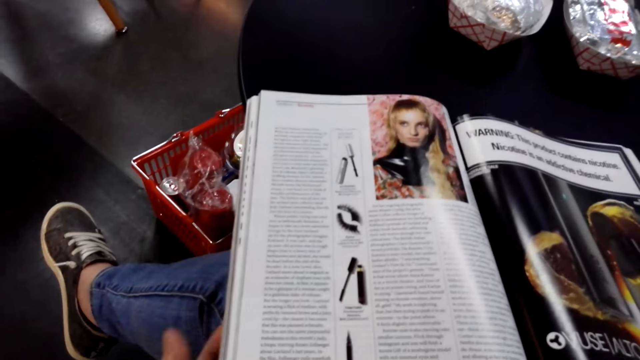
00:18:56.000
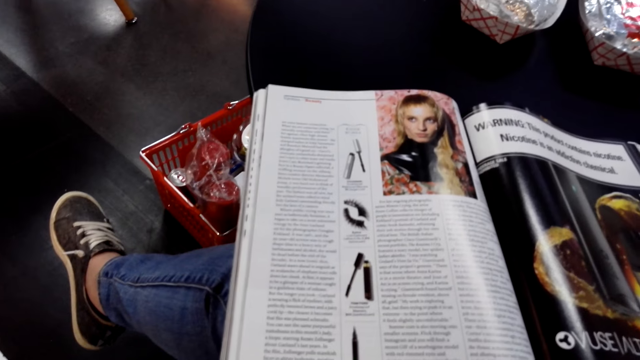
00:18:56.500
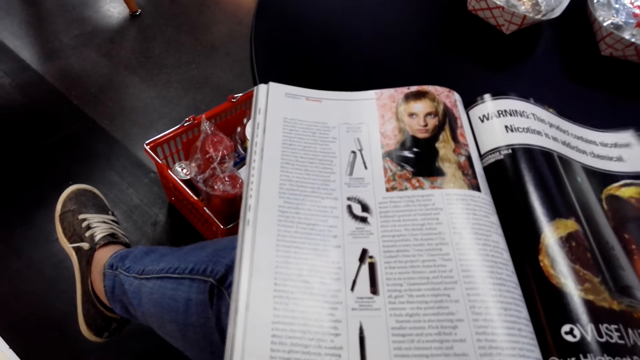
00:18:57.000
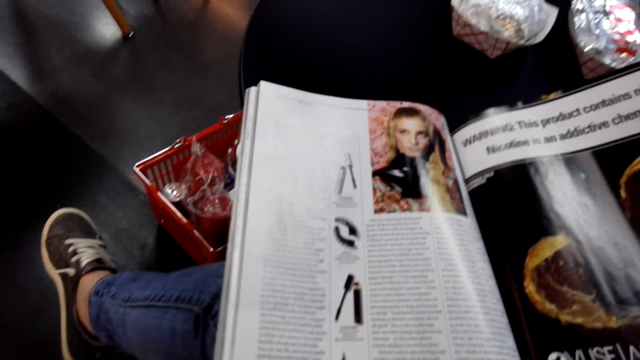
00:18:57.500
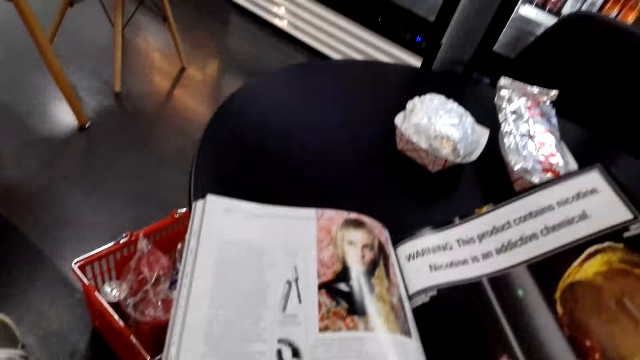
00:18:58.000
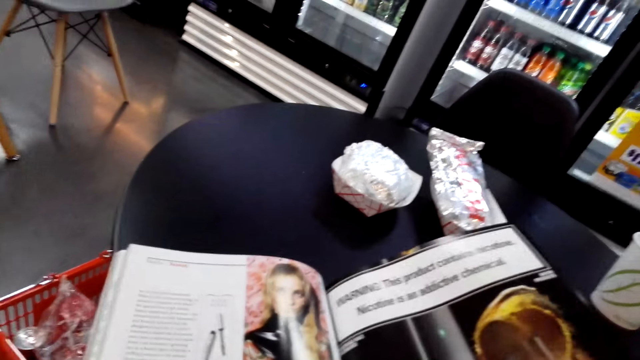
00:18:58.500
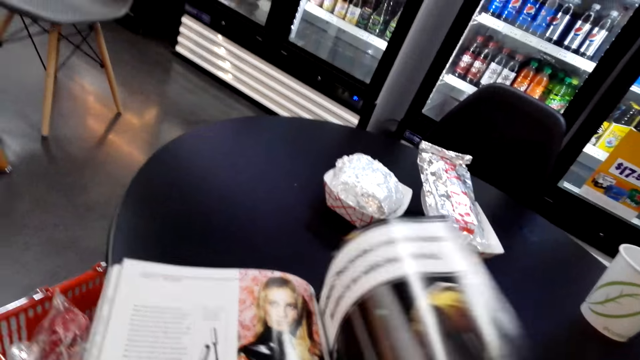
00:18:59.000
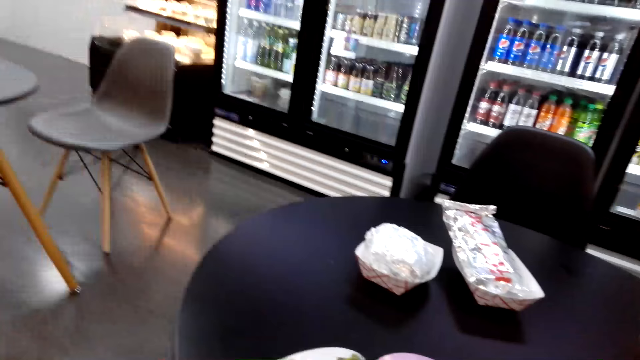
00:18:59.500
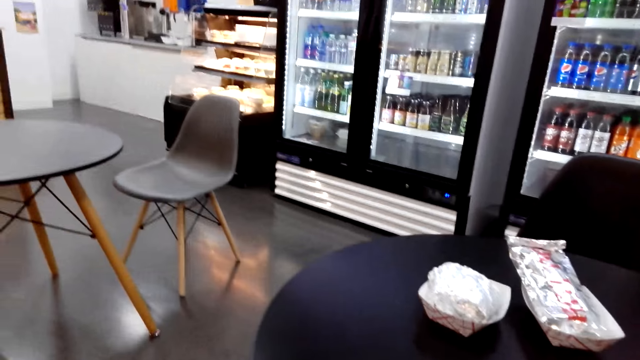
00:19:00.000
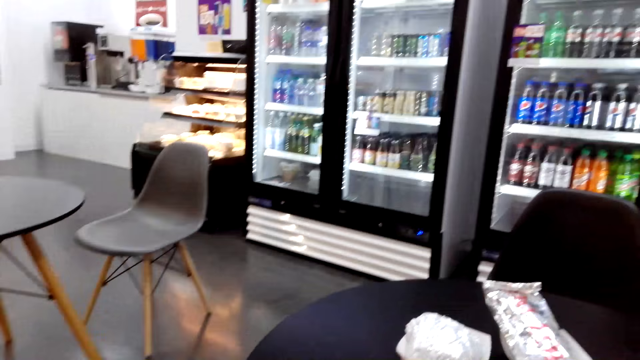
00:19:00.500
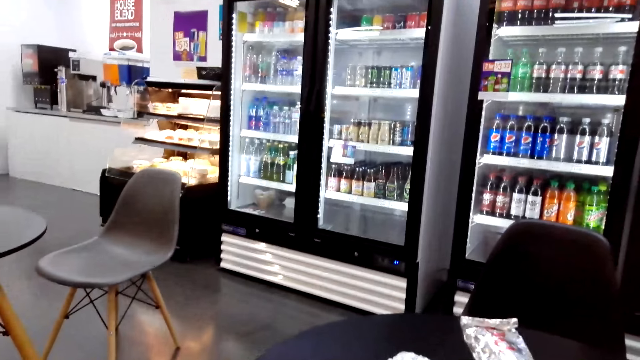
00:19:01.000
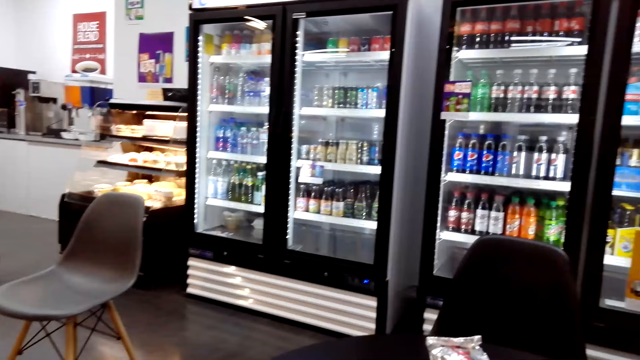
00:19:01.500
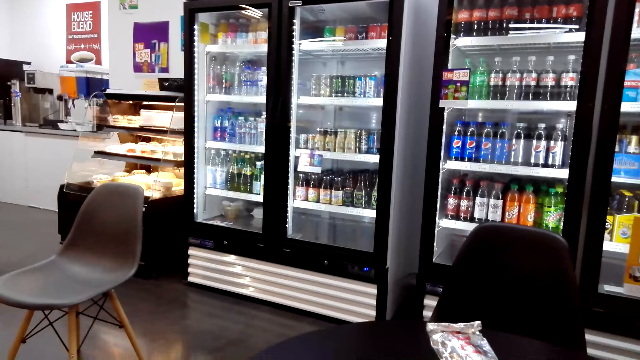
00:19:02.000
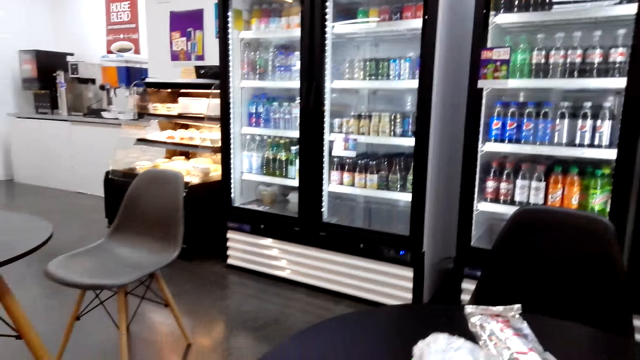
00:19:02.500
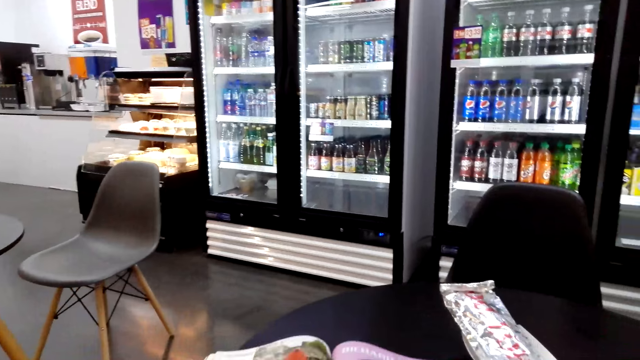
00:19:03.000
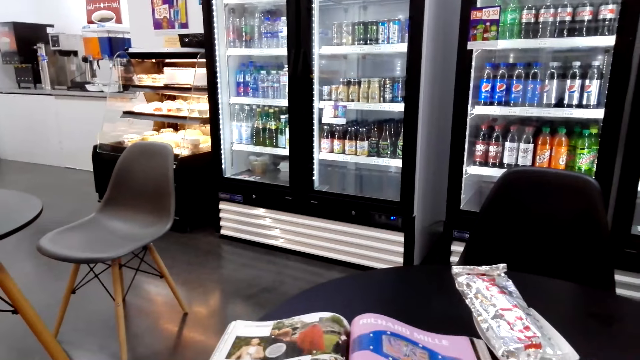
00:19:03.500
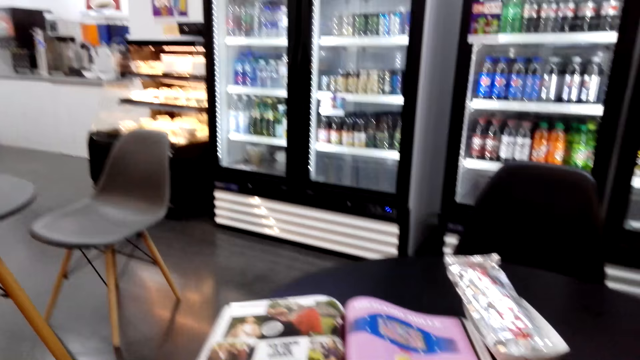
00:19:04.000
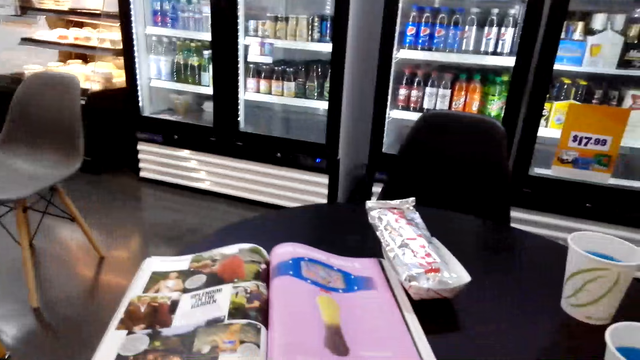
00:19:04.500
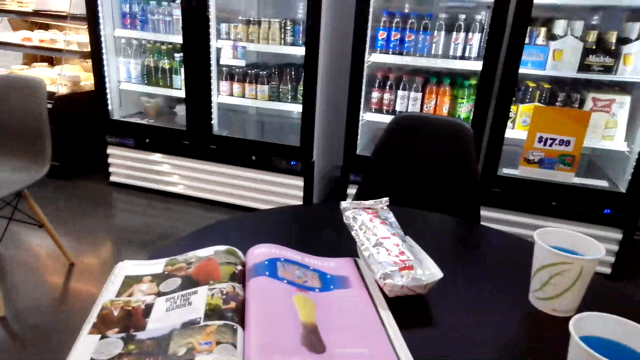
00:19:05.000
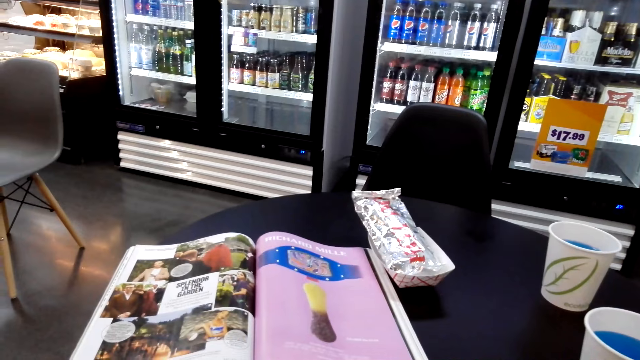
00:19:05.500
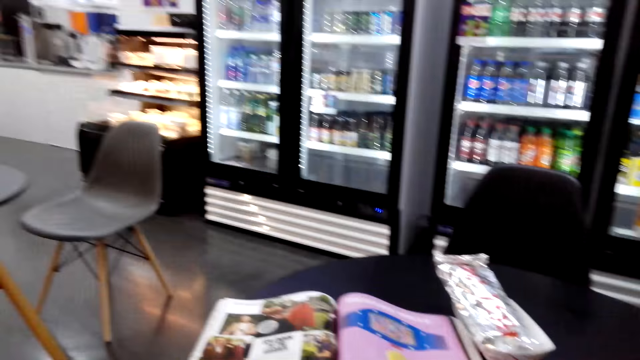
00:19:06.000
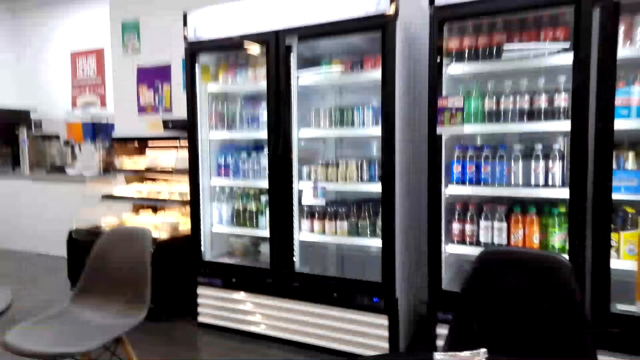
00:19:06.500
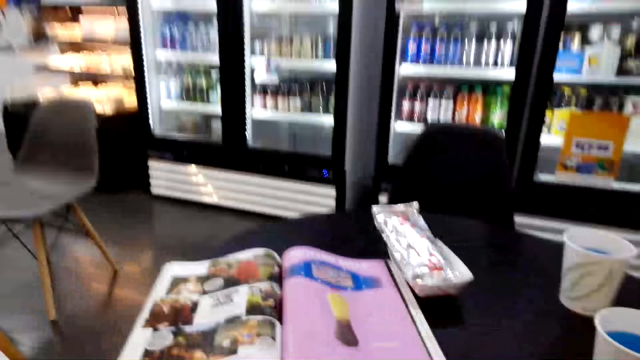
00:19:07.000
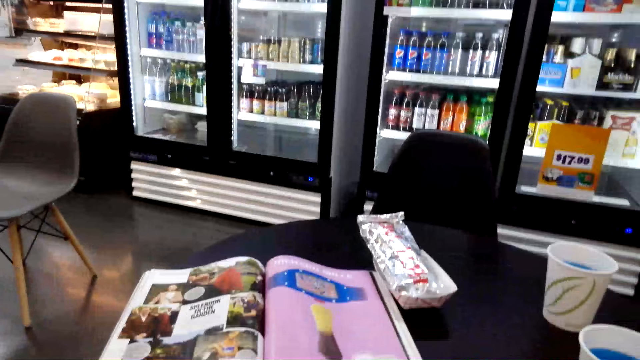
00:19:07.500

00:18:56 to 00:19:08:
The camera wearer puts down the left hand. They turn a magazine page. They look around. They move forward the magazine.

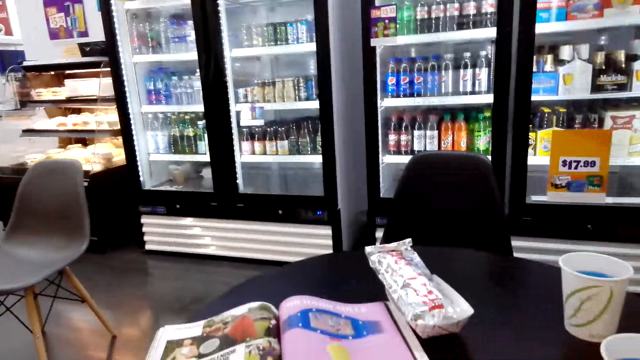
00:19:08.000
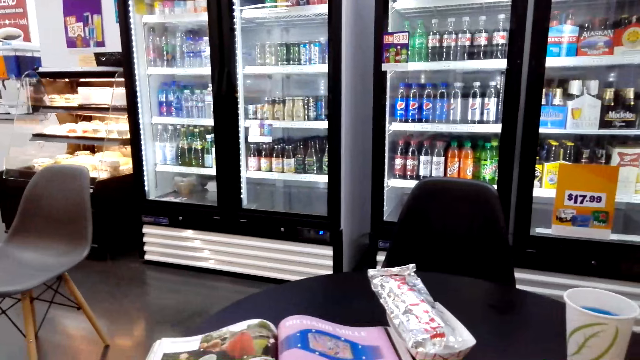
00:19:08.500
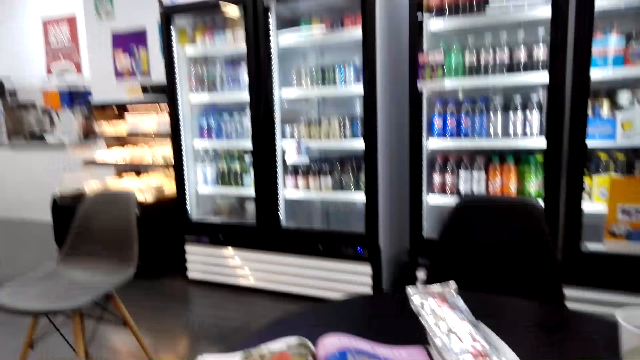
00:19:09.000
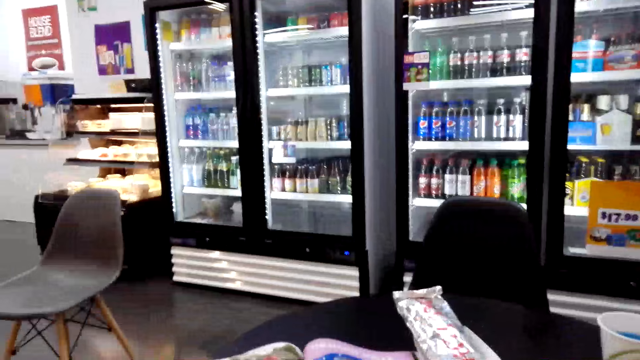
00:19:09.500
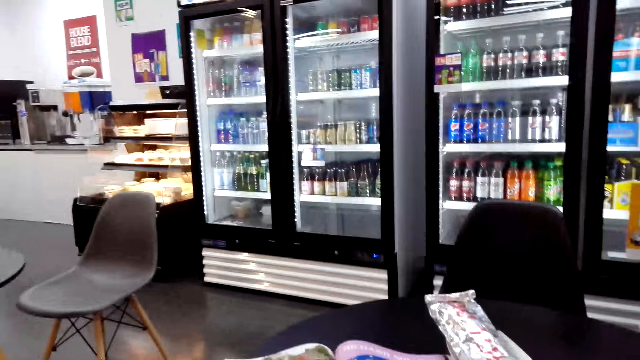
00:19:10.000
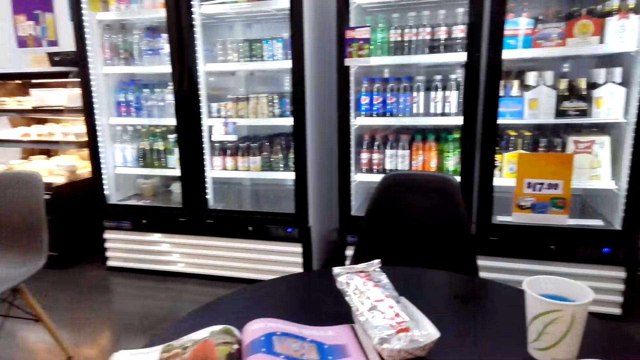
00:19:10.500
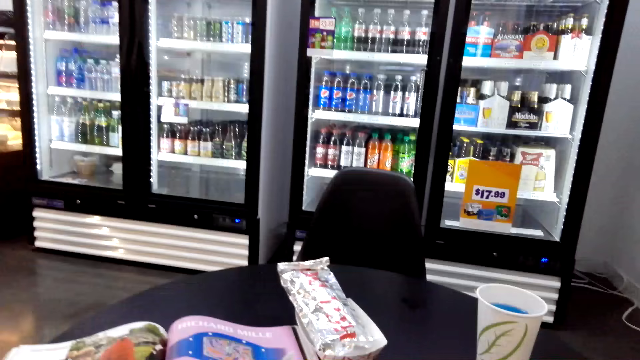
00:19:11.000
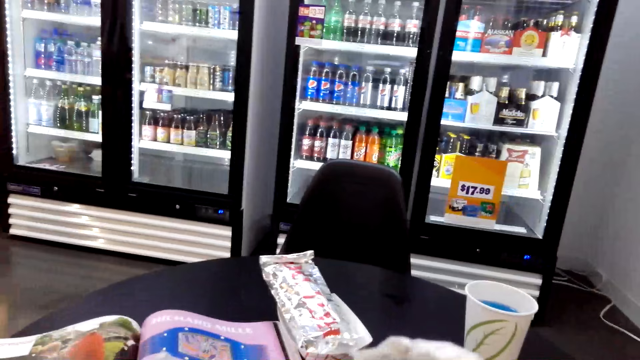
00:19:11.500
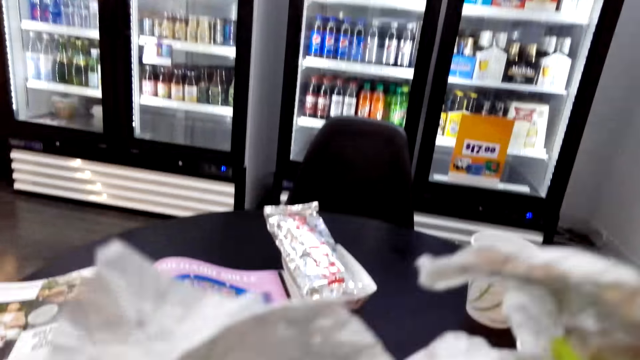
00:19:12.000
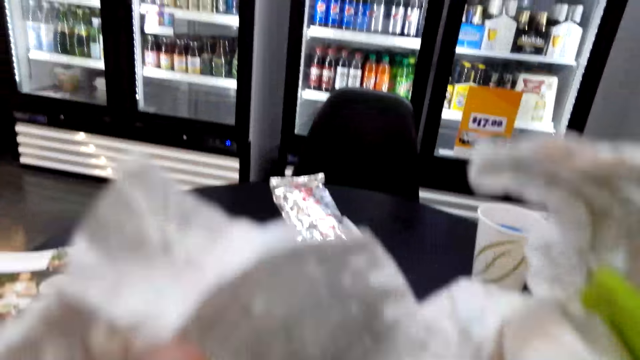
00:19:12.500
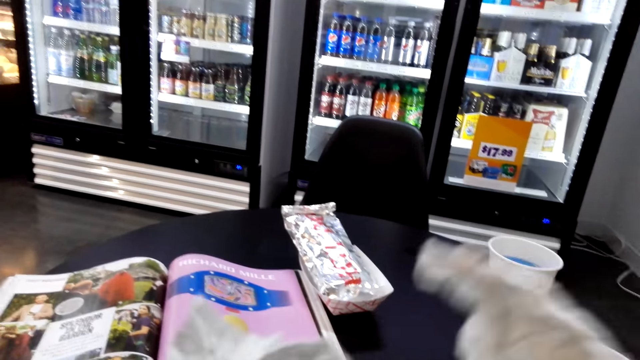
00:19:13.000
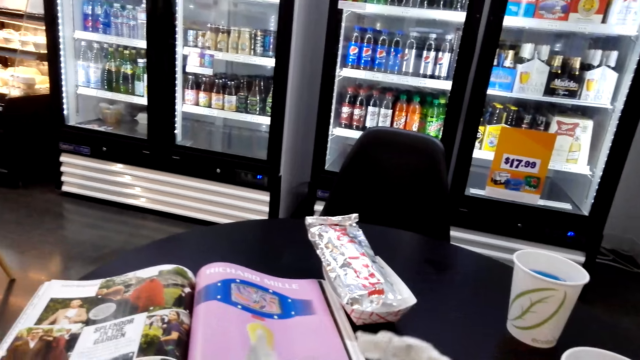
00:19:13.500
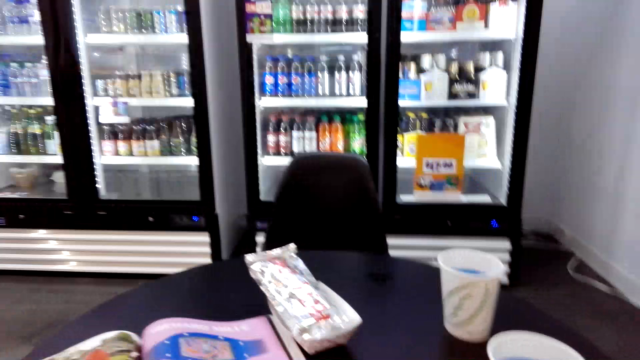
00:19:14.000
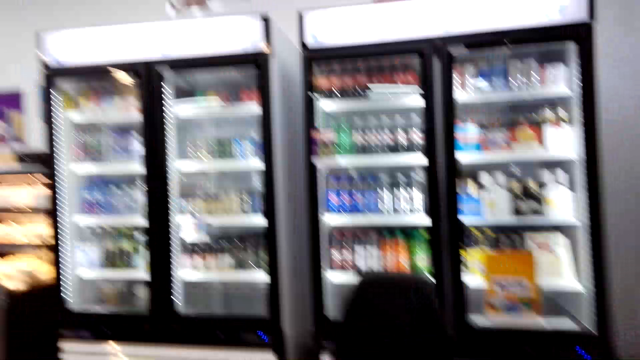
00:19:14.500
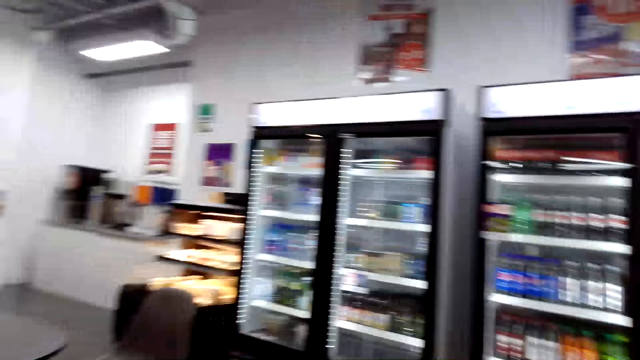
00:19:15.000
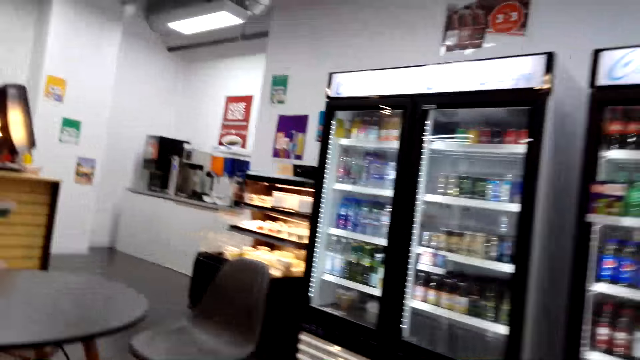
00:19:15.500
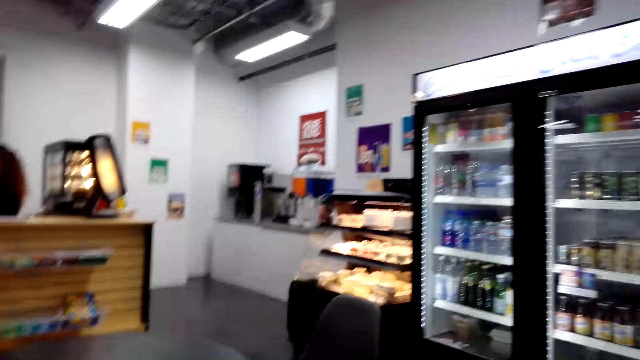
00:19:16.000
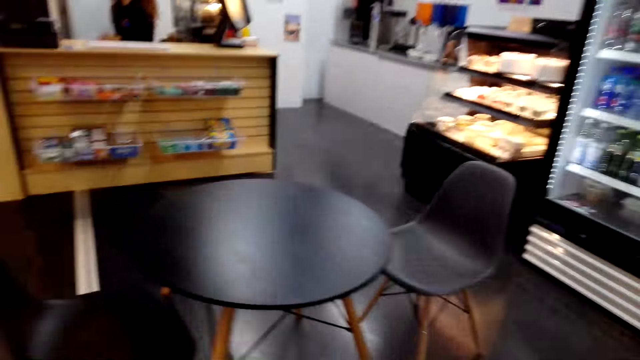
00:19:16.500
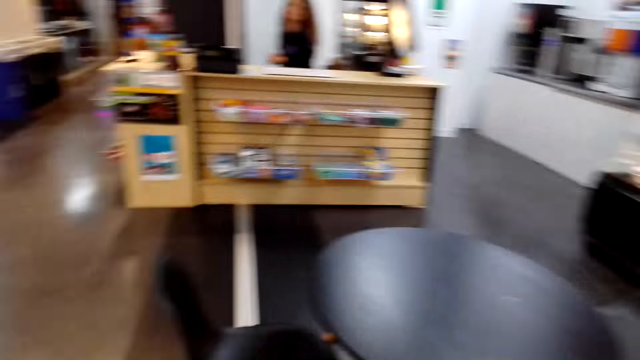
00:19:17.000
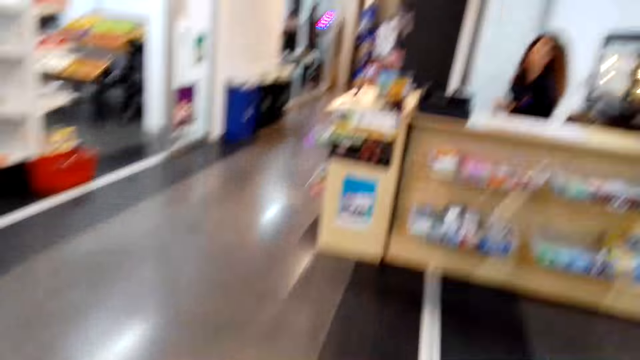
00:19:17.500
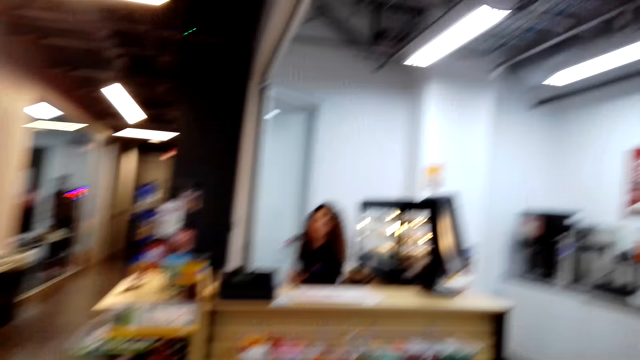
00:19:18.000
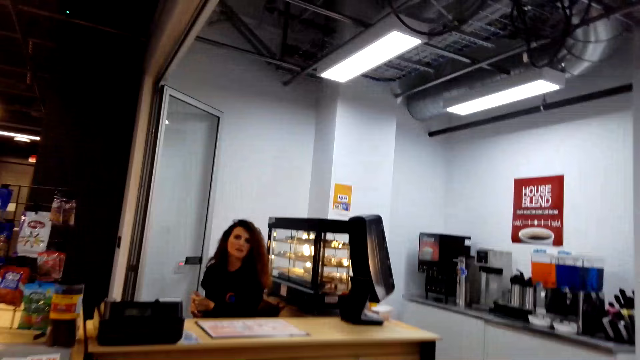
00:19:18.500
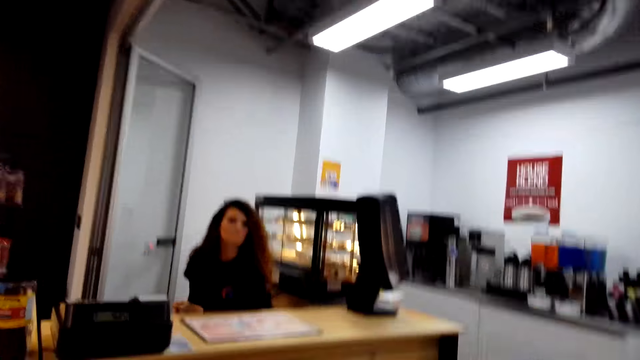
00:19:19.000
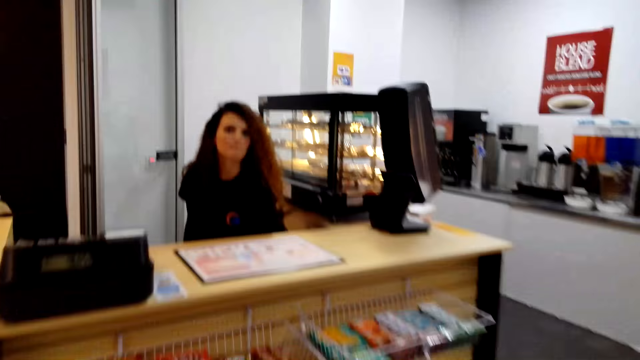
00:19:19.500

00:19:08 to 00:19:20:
The camera wearer shakes his head. He picks a packaged food. He looks around. He walks to the counter.
